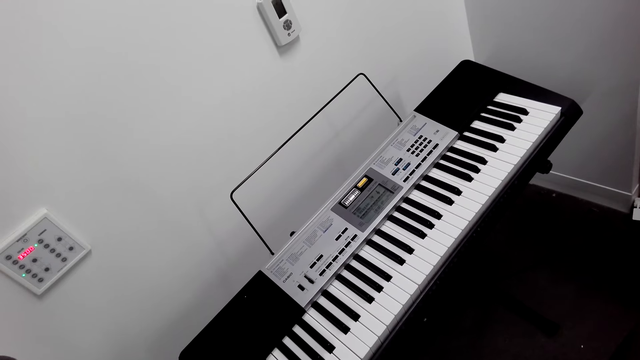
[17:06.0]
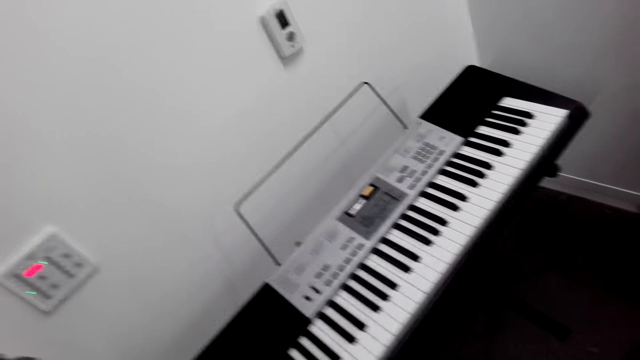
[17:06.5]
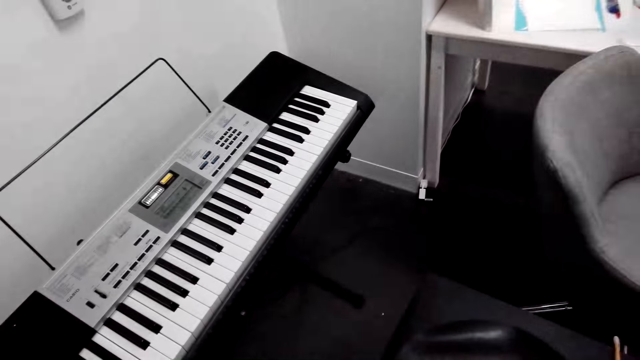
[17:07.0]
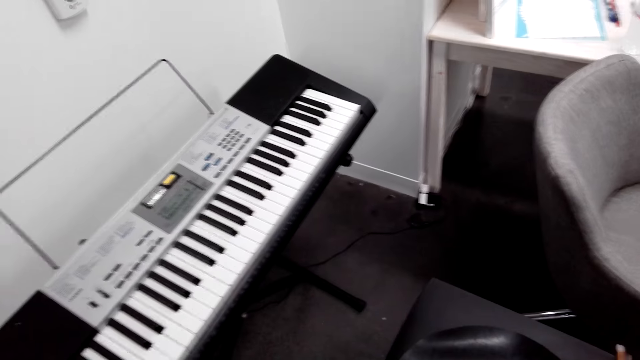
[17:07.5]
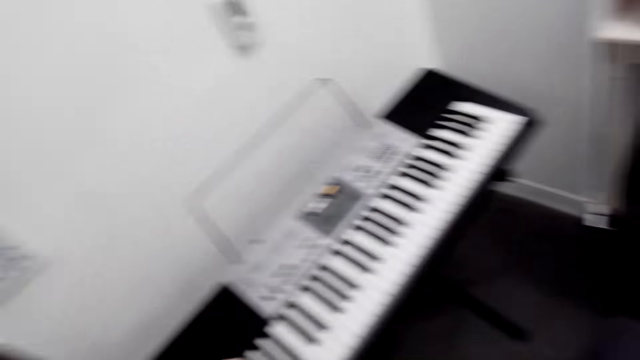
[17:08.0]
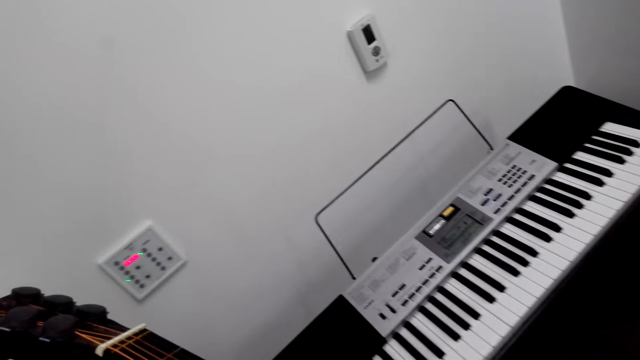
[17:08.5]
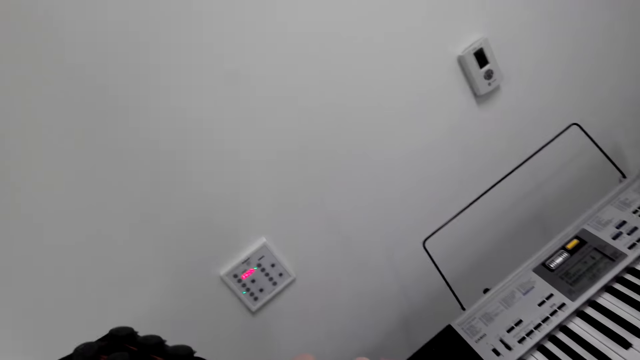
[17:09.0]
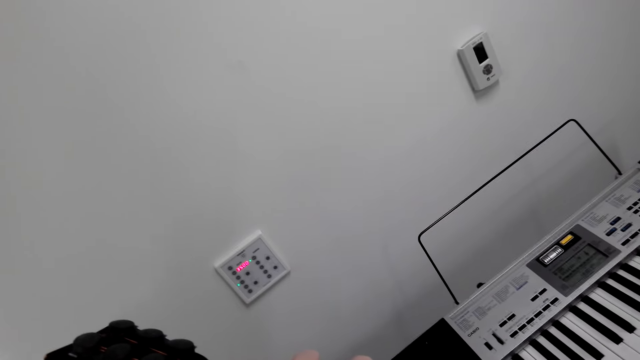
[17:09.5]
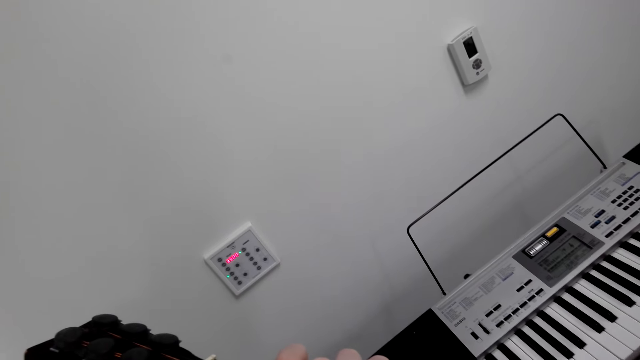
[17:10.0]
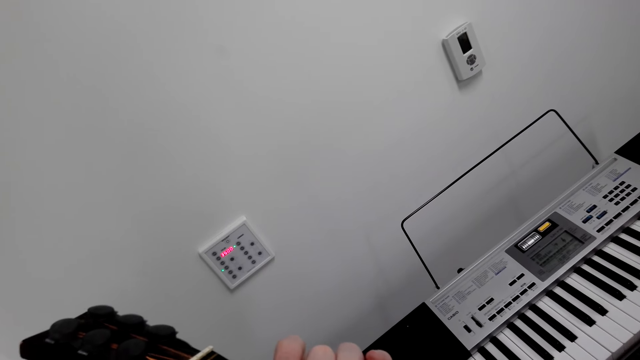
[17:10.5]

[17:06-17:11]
The camera wearer plays a guitar.

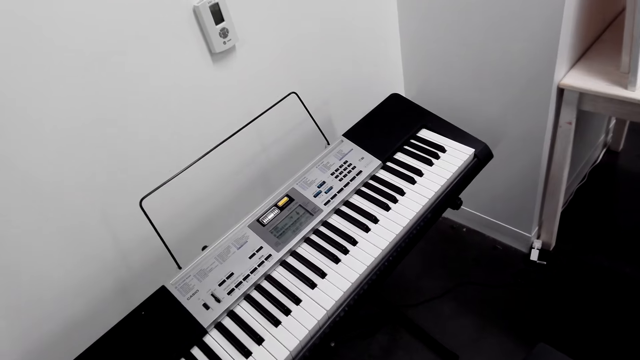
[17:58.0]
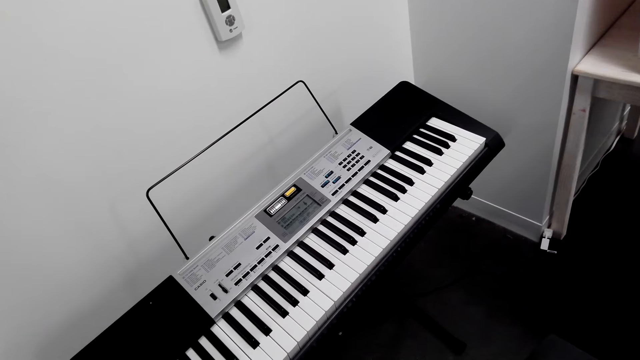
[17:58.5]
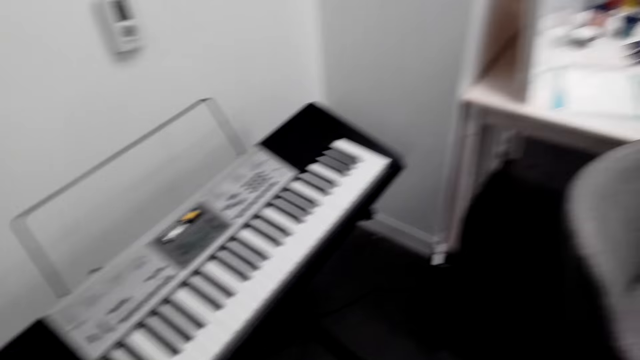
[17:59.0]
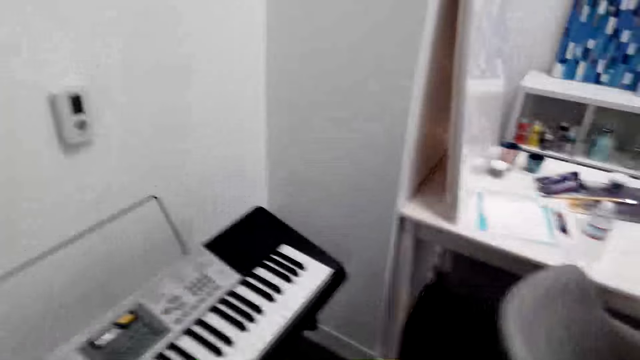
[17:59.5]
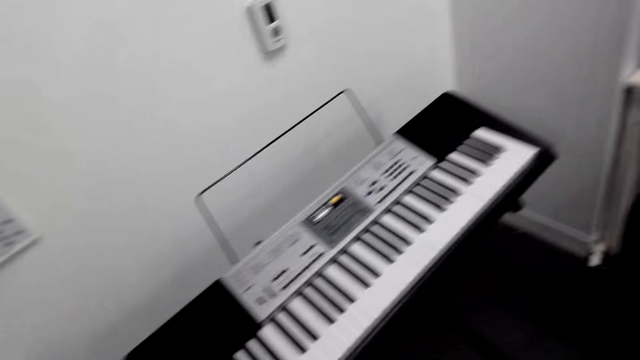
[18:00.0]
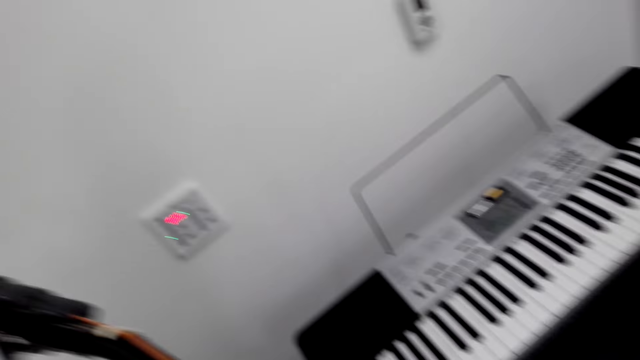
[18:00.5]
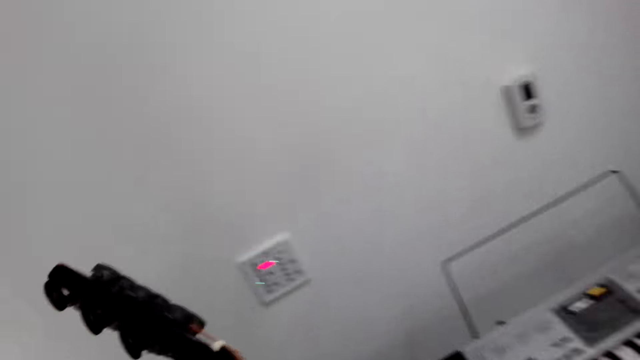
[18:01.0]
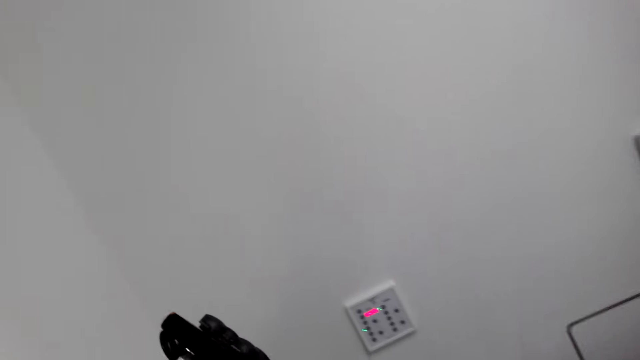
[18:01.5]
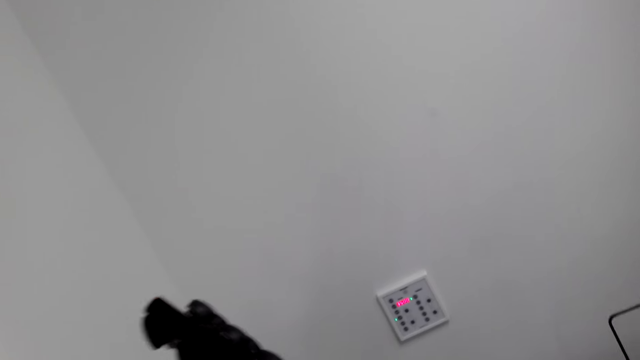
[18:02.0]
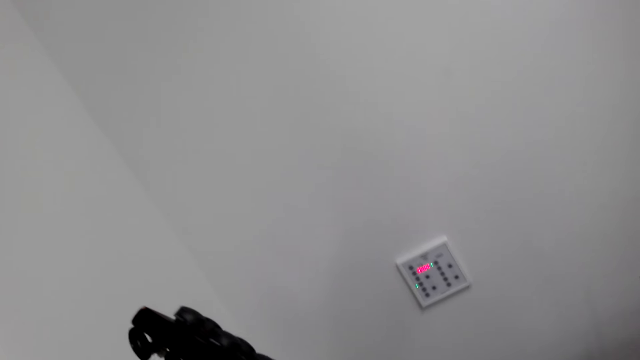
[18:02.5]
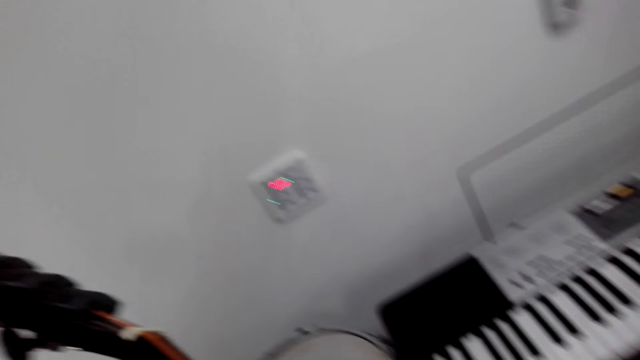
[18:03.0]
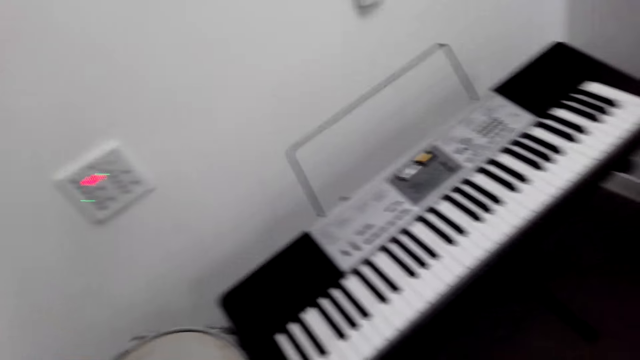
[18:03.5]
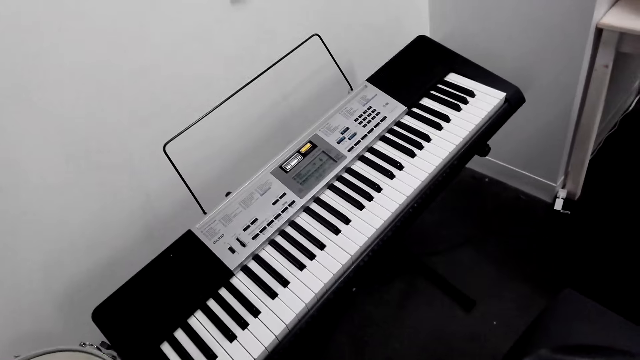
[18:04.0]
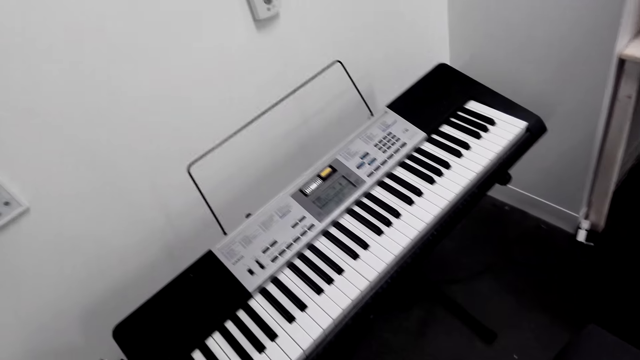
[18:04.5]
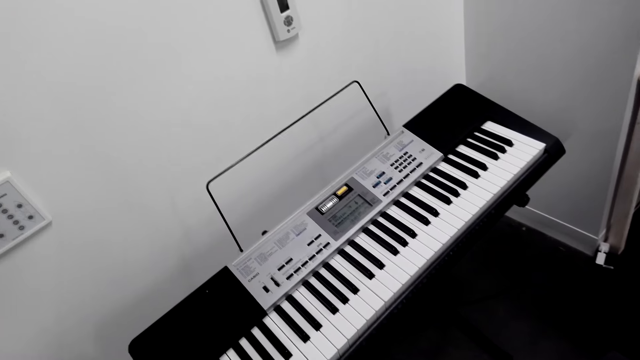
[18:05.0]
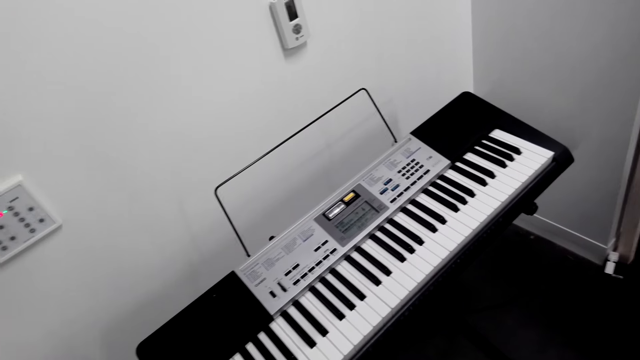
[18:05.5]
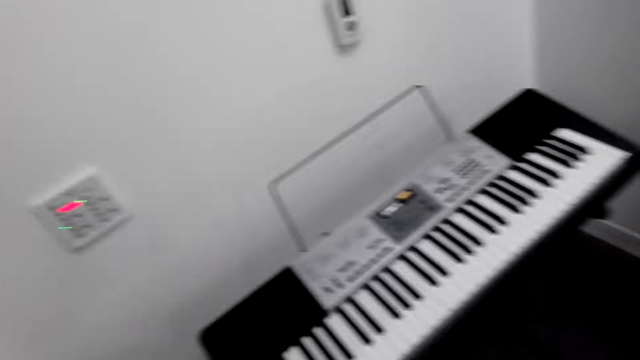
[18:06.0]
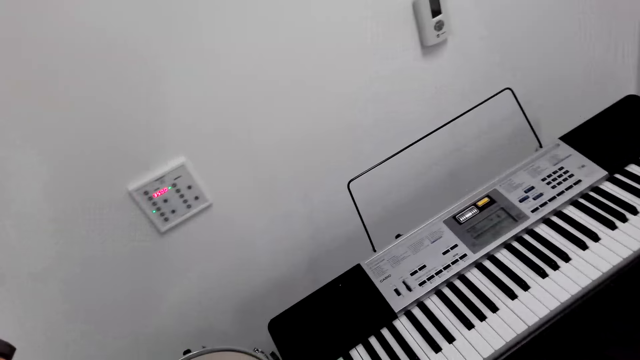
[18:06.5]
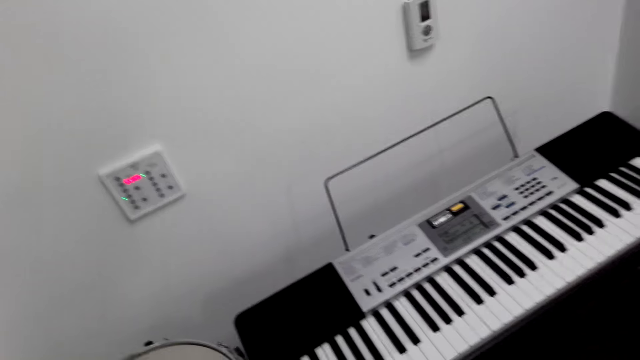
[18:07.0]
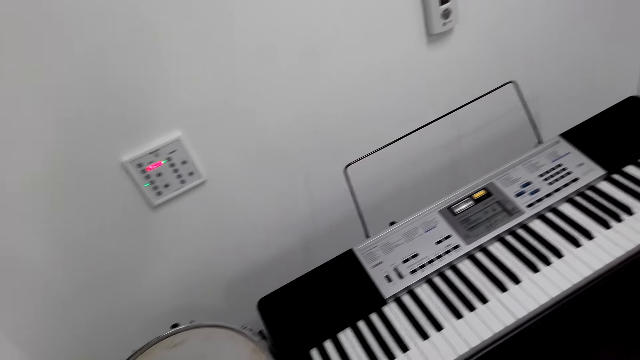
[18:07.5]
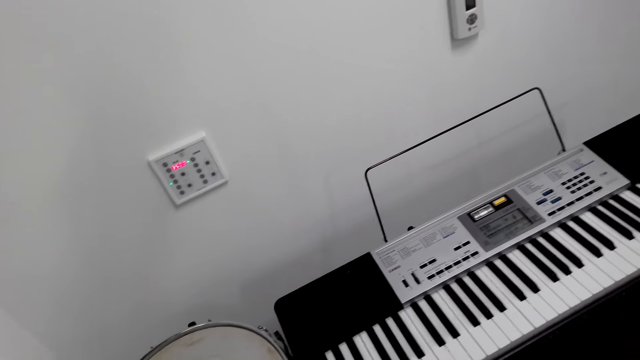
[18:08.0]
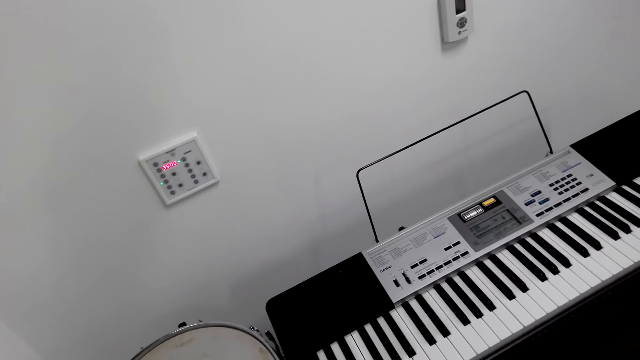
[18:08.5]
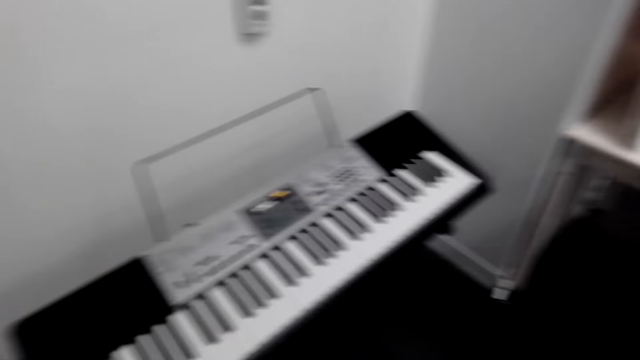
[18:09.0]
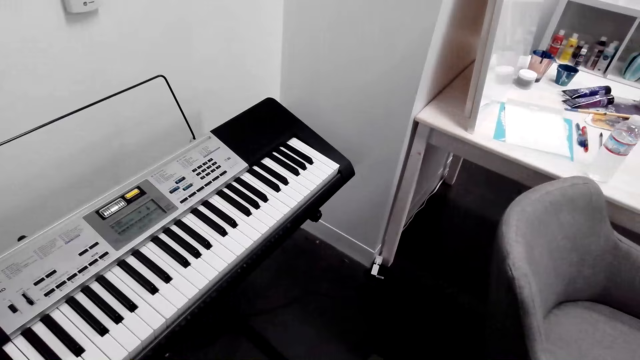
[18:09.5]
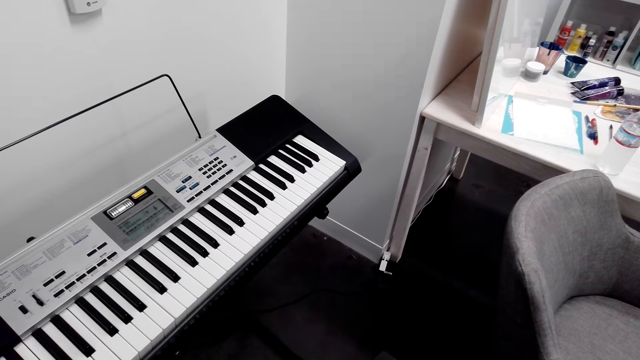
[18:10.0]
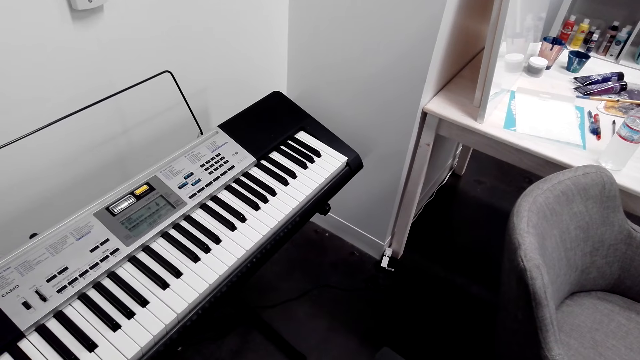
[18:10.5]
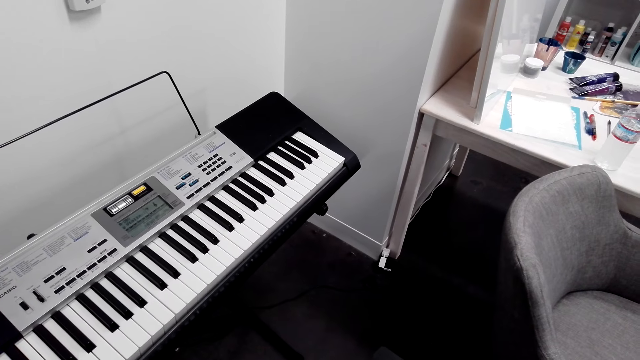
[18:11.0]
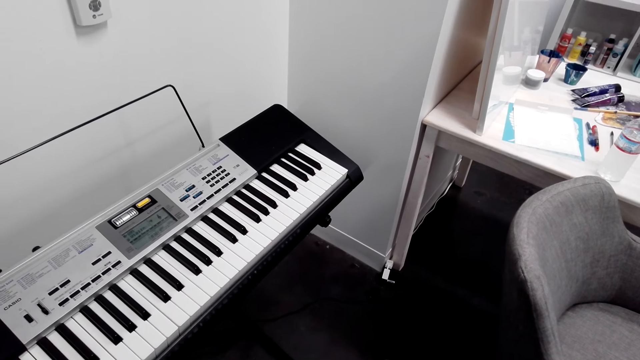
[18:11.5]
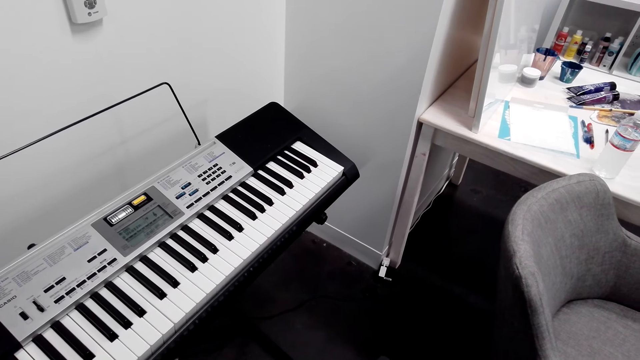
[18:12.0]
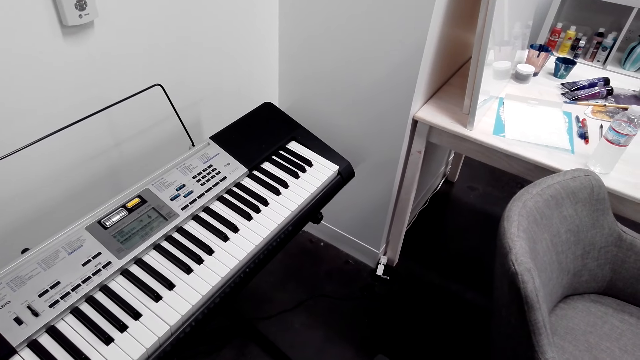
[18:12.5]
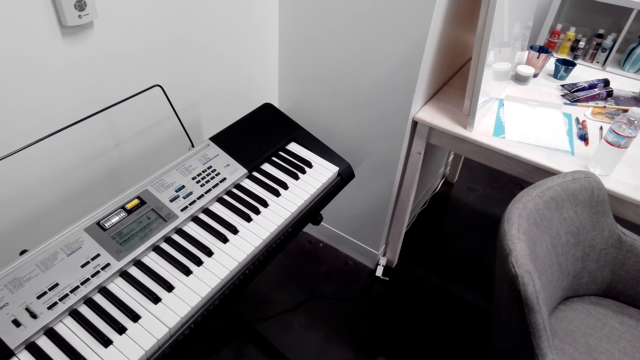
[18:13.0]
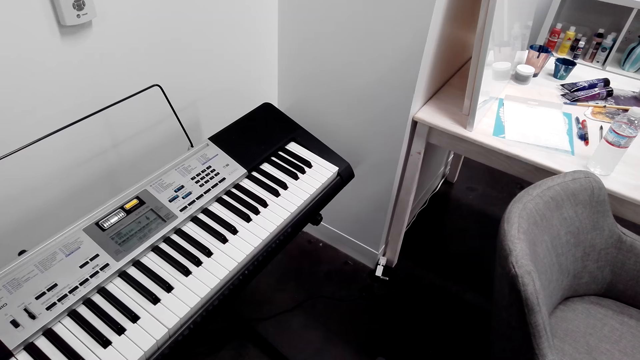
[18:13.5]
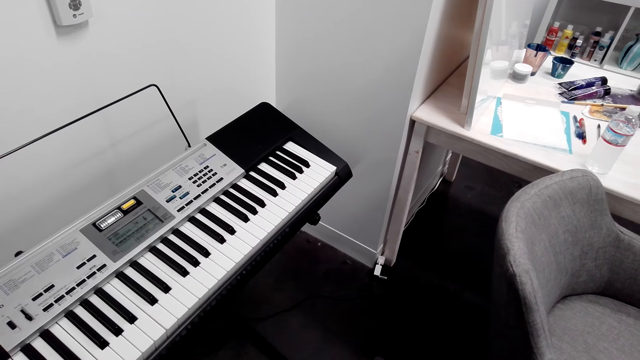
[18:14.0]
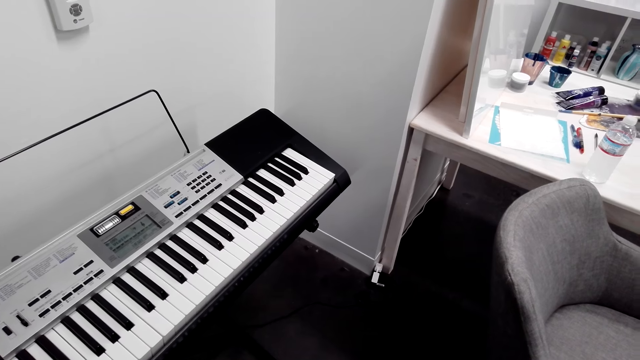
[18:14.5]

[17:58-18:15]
The camera wearer looks around. They play a guitar.
